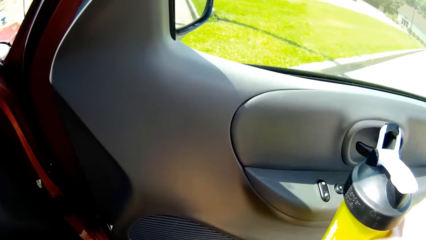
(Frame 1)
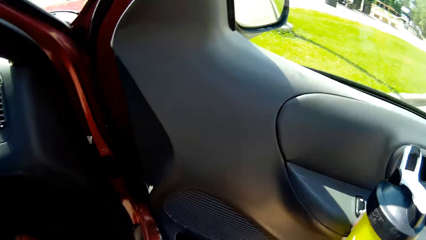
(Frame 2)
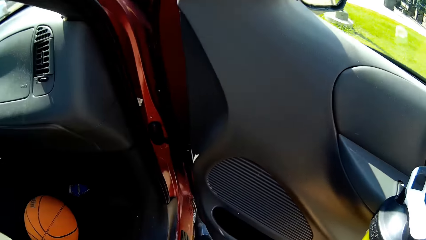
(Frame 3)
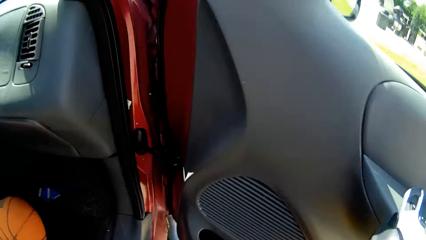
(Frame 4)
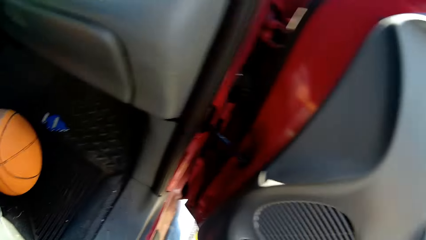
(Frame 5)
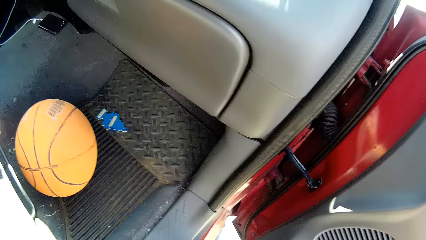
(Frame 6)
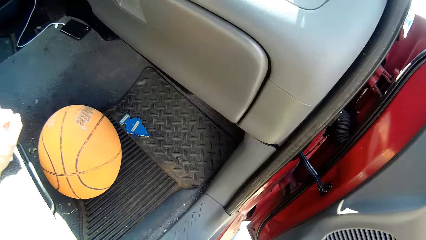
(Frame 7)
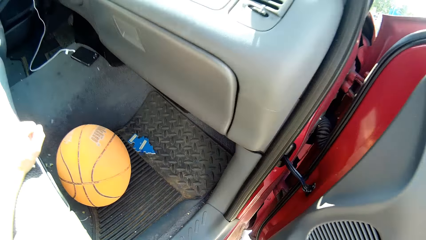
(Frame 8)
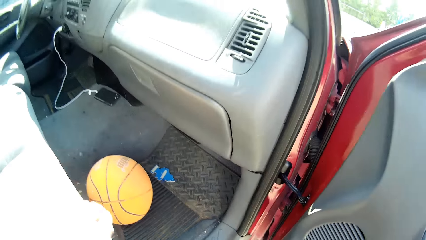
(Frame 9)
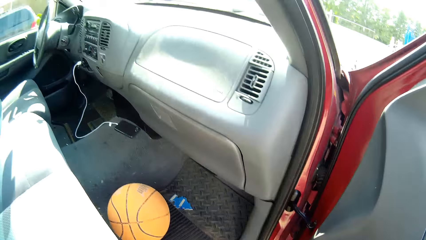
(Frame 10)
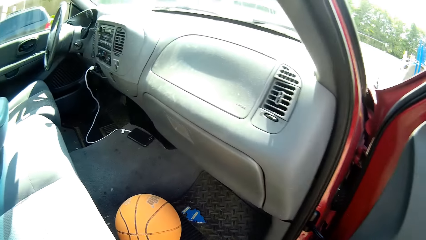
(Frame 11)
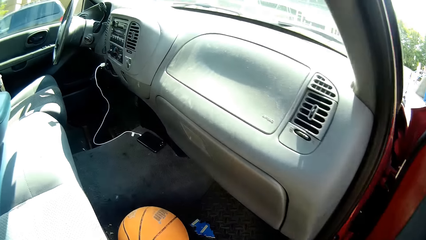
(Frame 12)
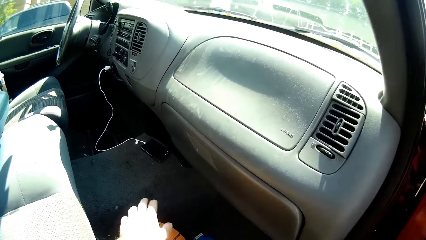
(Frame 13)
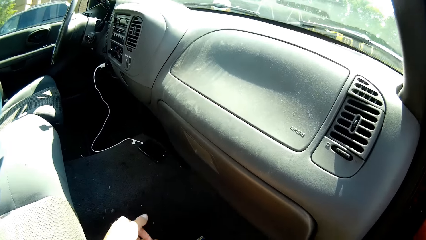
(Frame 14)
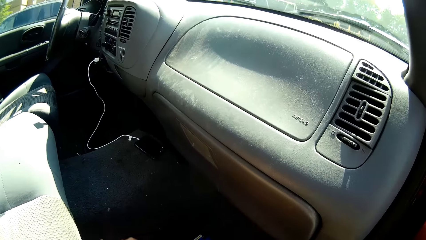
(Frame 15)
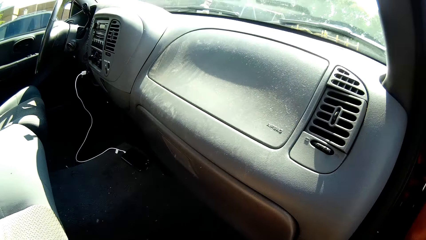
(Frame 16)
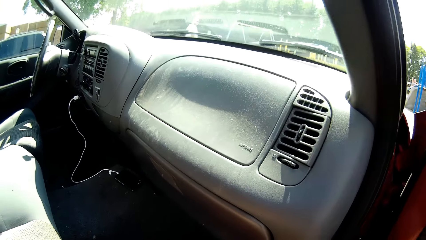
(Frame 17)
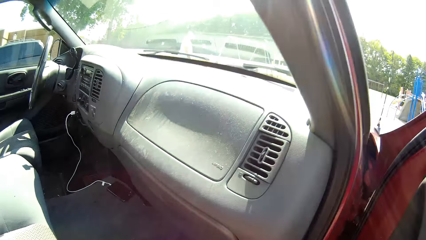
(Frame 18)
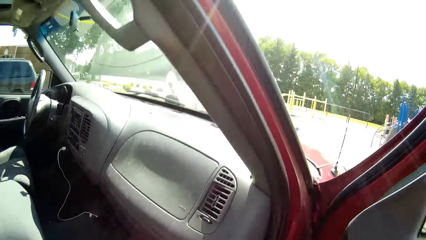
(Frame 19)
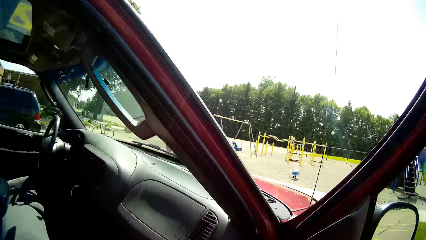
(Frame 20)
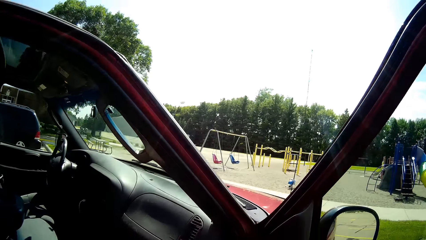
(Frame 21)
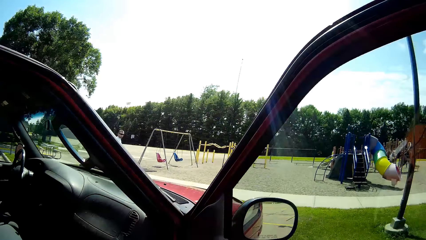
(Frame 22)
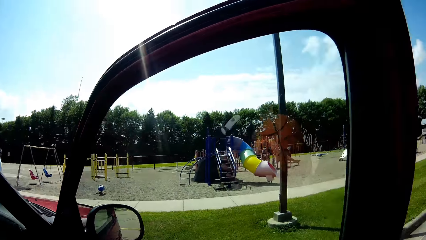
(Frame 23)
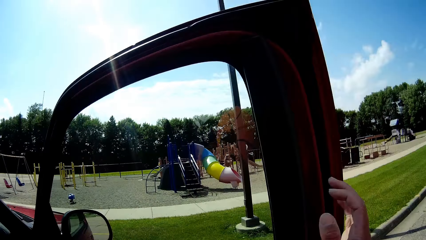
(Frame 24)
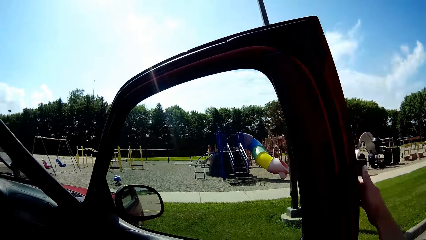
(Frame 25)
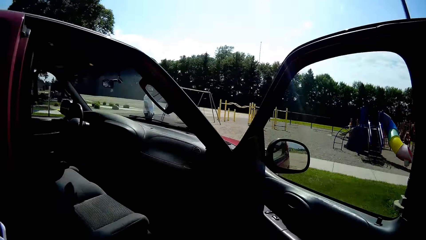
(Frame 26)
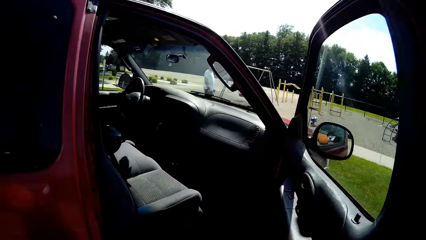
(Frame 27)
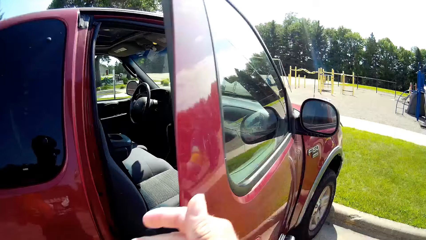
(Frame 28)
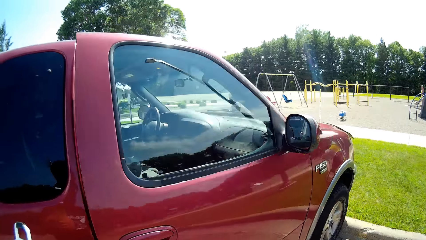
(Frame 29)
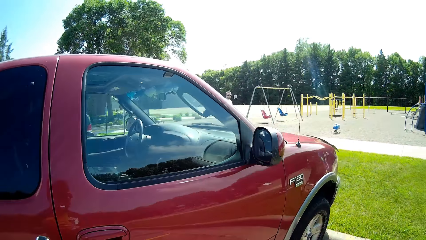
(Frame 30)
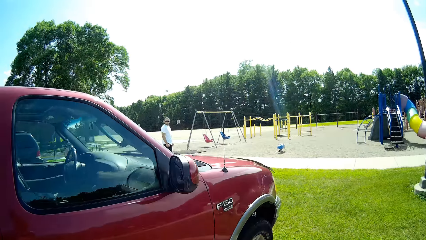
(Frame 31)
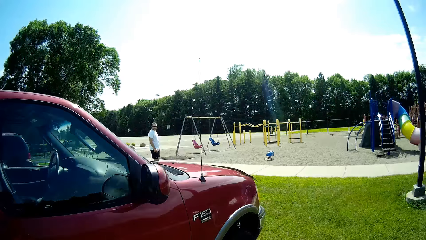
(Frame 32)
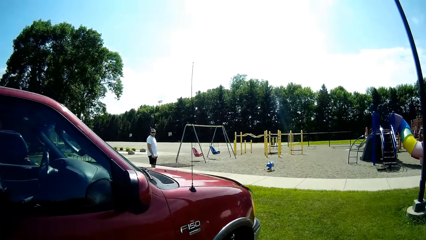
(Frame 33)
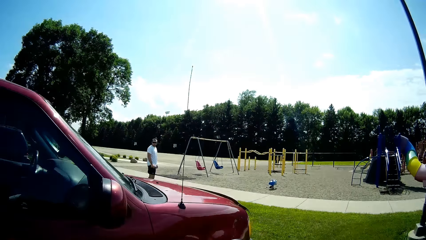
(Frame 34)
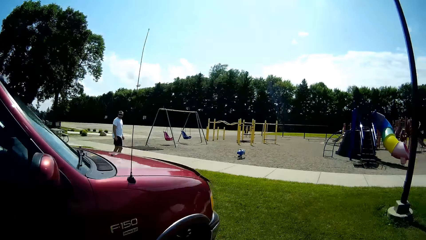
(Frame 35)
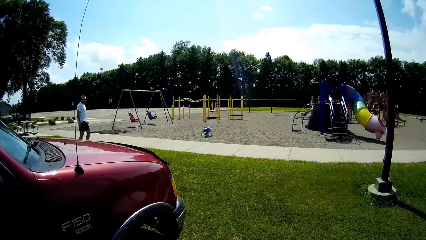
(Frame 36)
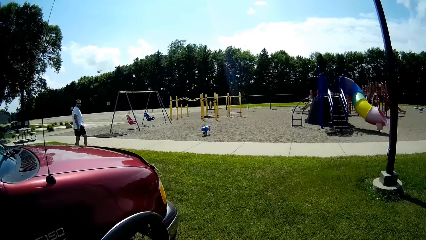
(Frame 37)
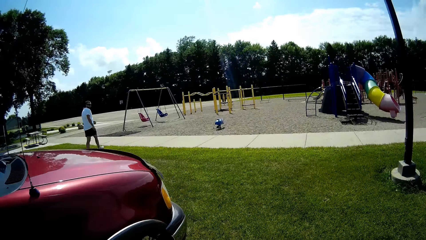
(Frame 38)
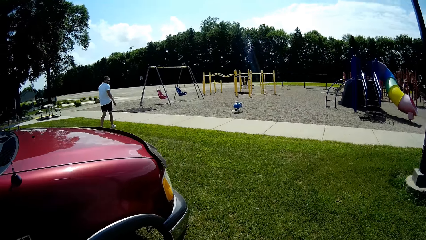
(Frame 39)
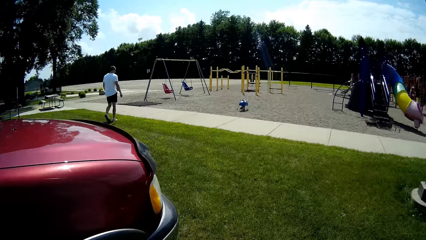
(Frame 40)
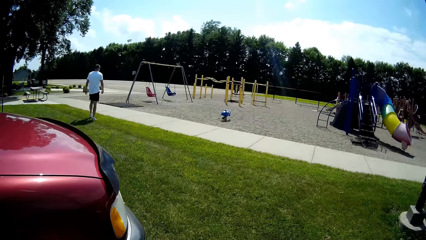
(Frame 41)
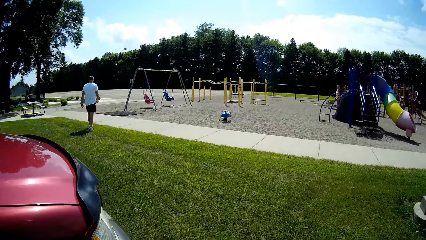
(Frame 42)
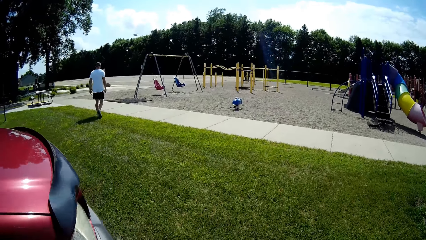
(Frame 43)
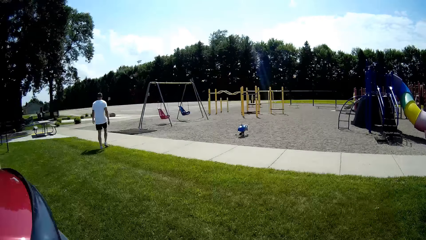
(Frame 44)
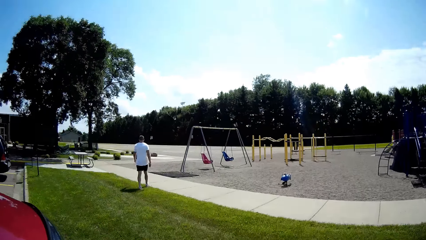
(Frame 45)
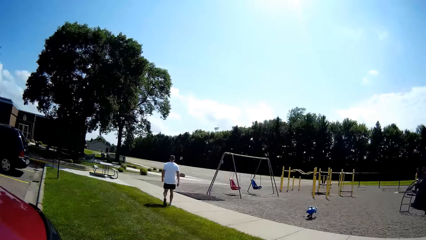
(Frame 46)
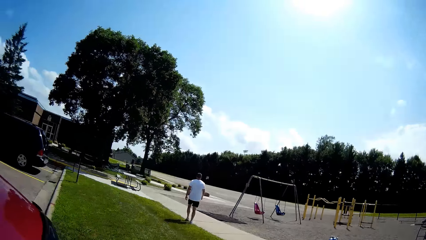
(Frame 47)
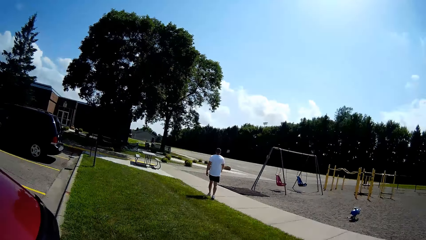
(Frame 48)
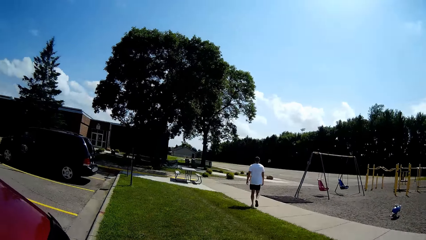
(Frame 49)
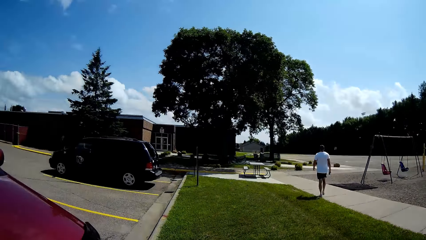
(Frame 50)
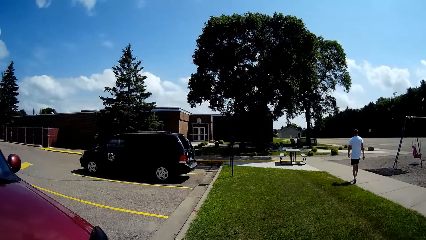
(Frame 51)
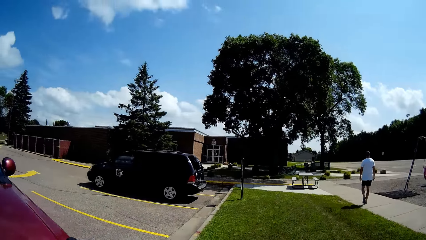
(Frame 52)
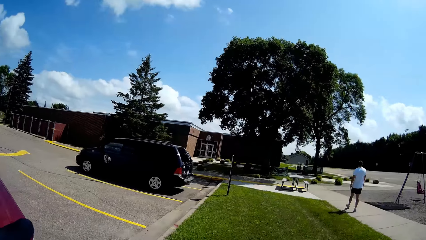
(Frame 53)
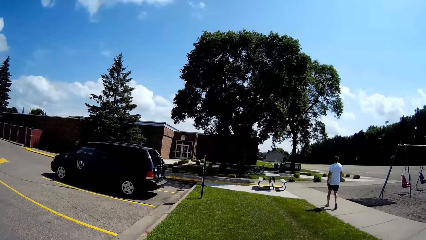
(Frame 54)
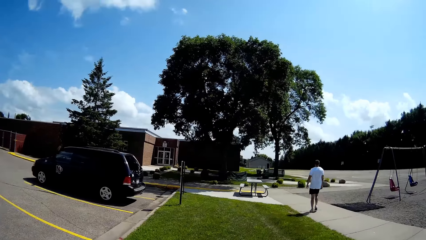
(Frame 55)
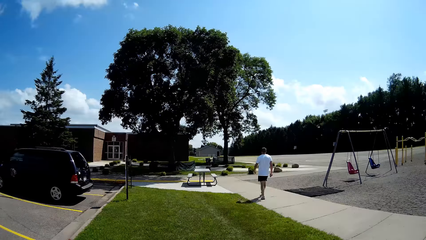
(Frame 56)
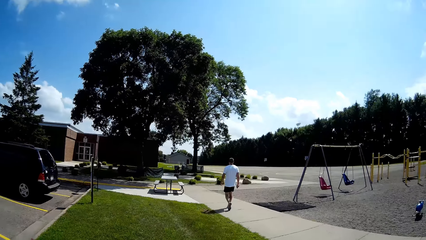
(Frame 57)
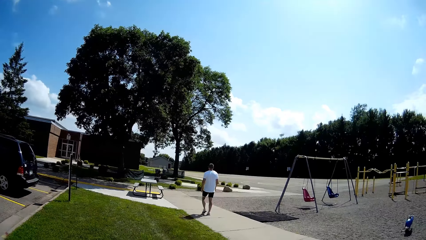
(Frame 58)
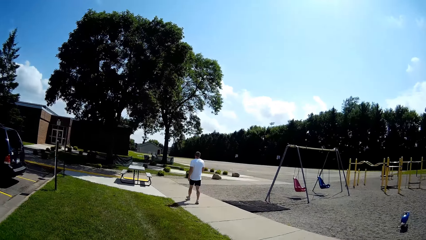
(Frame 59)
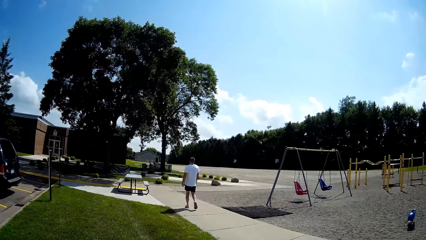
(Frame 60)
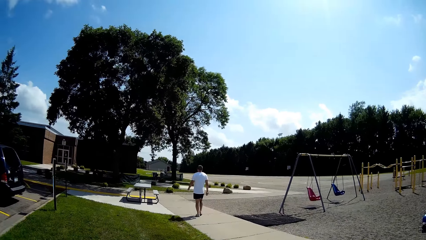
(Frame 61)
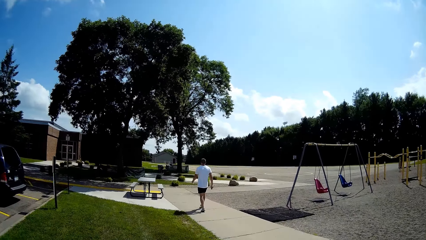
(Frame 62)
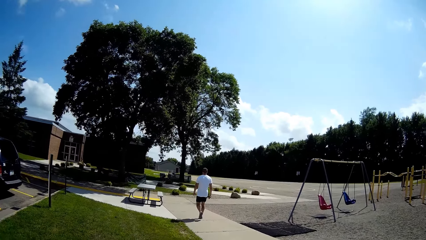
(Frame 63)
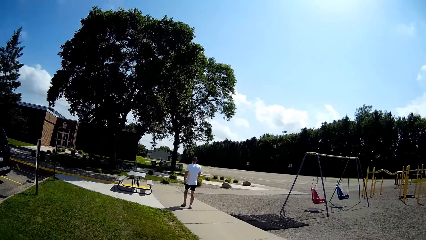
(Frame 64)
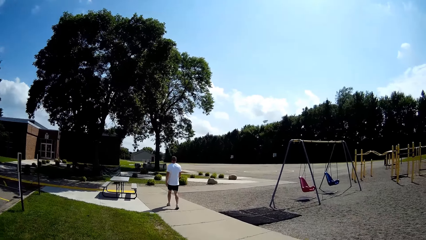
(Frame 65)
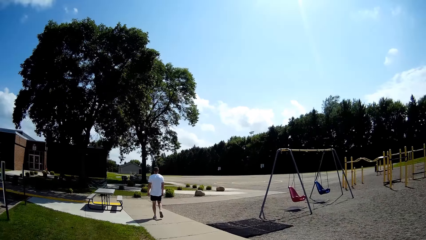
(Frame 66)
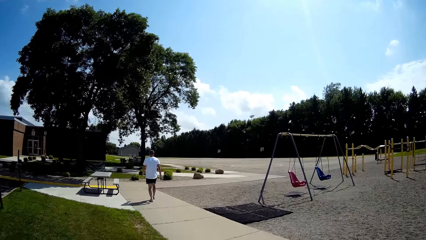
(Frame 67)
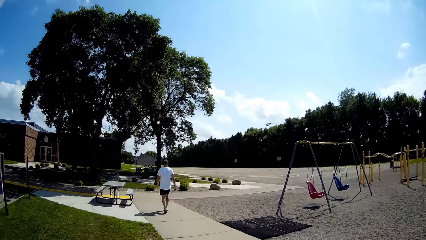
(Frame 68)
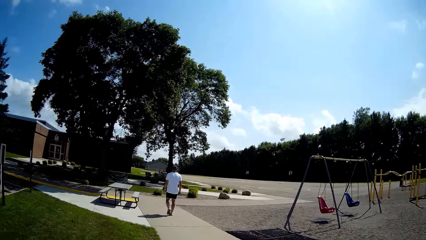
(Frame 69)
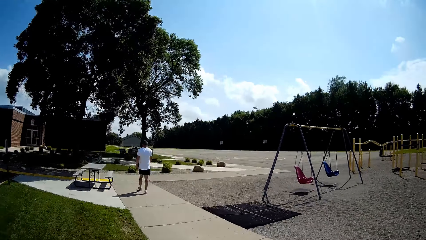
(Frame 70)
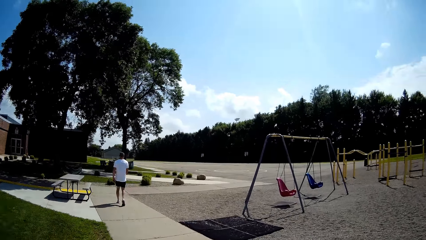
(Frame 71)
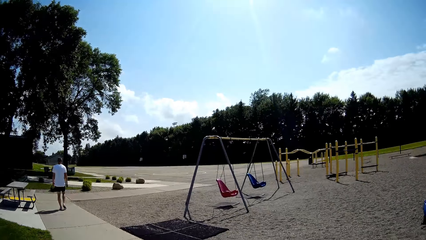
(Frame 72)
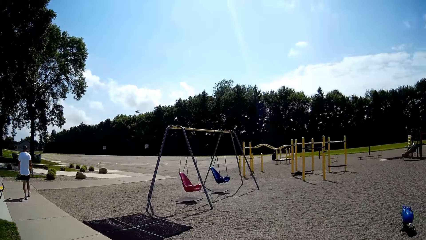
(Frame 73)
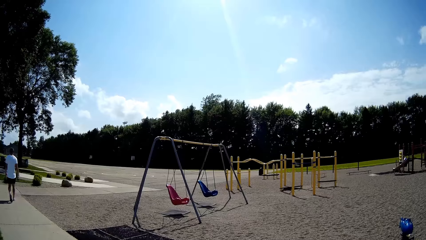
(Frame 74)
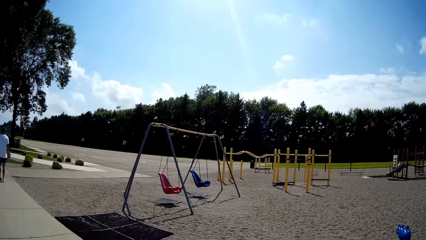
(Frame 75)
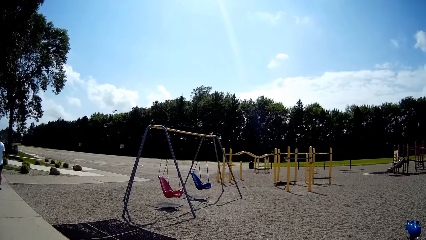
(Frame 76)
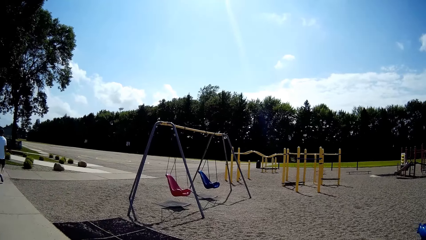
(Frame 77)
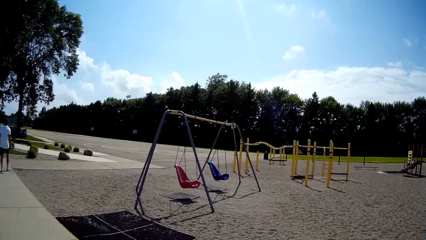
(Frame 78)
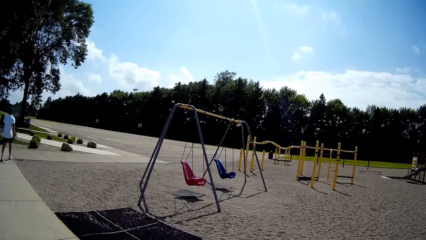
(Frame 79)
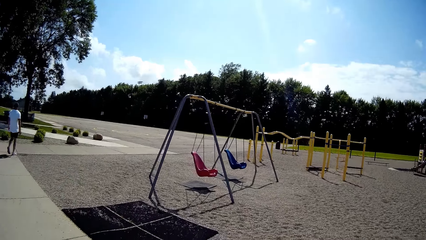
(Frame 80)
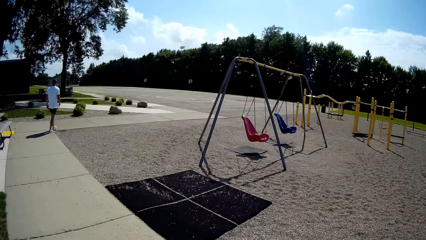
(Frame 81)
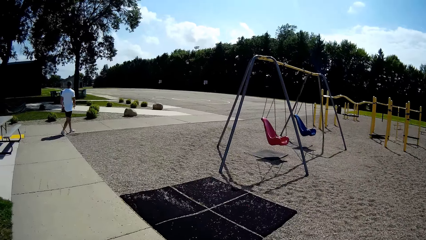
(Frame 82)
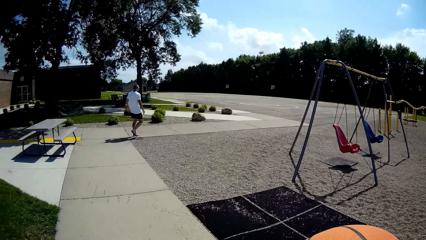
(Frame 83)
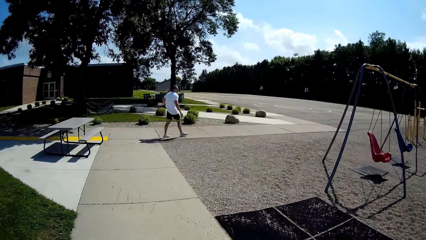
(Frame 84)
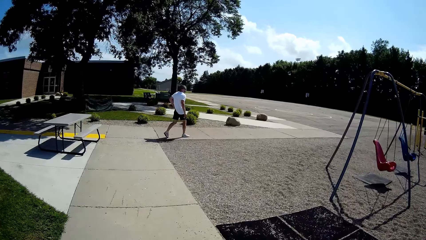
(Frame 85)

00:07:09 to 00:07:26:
The camera wearer turns around. They pick up the ball. They step out of the car and close the car door. A man walks towards the basketball court. The camera wearer walks towards the basketball court.
